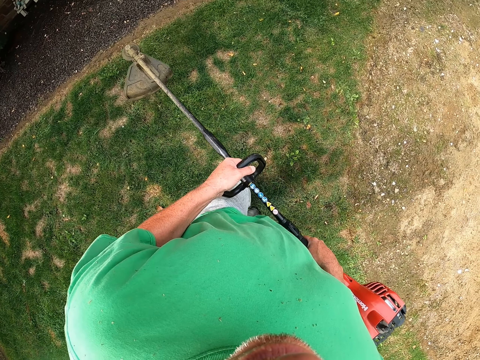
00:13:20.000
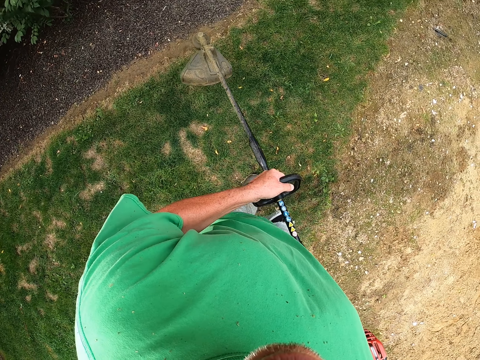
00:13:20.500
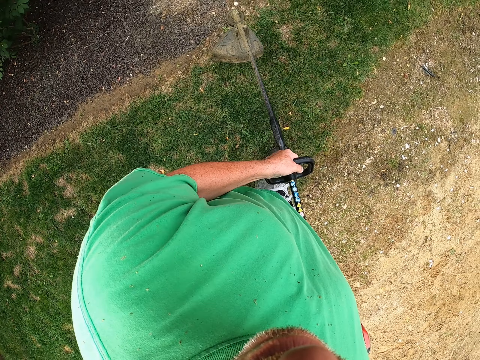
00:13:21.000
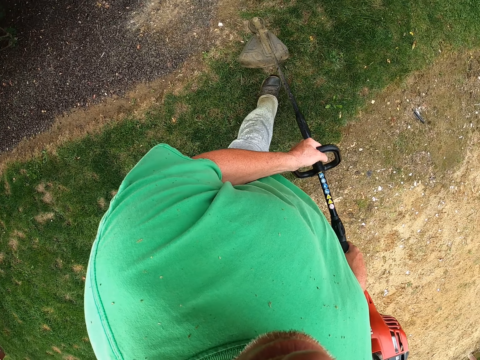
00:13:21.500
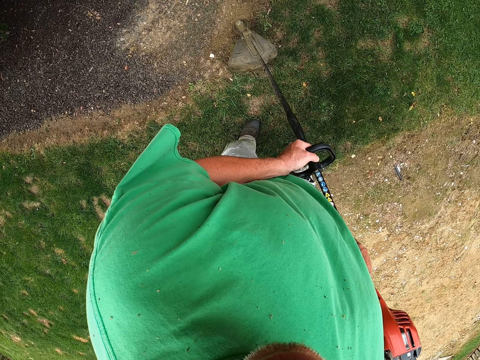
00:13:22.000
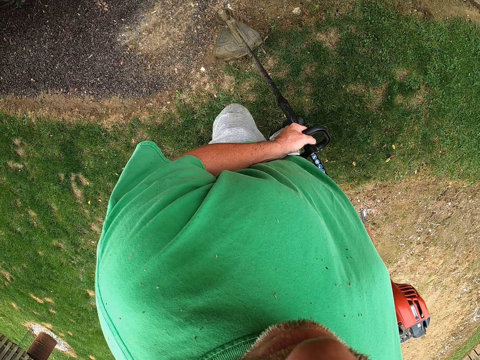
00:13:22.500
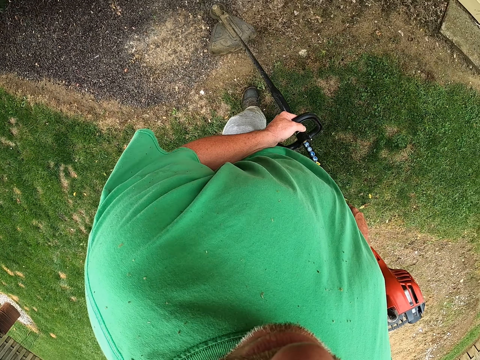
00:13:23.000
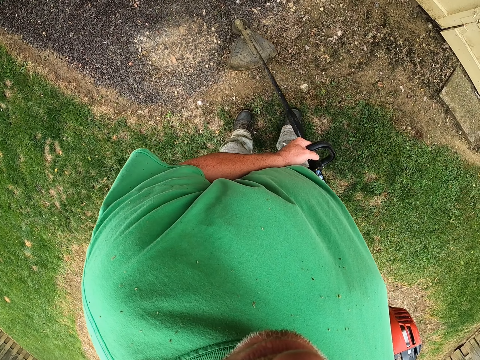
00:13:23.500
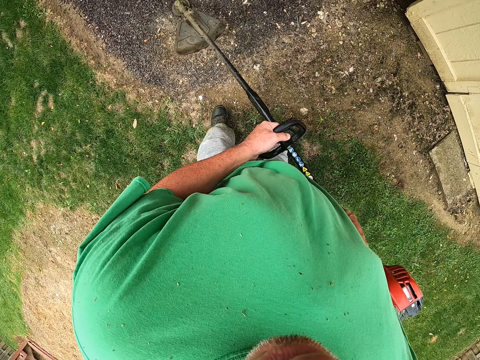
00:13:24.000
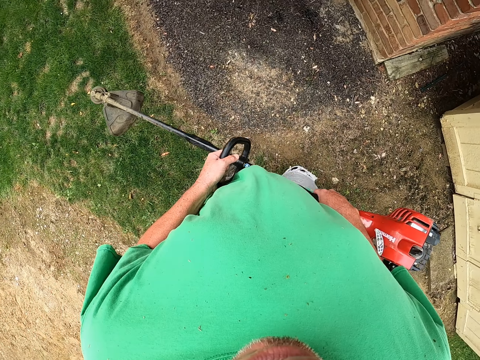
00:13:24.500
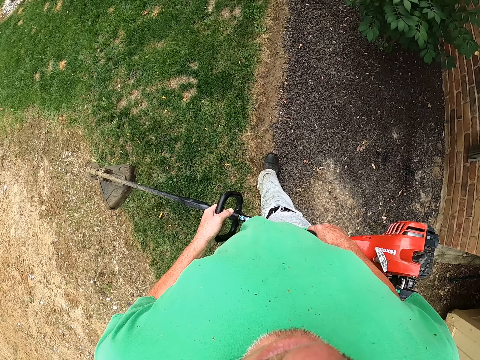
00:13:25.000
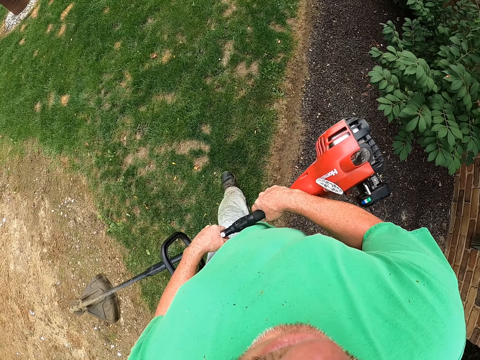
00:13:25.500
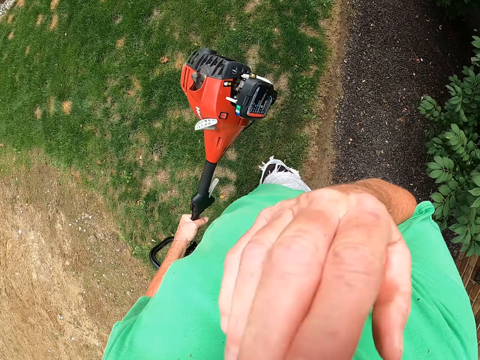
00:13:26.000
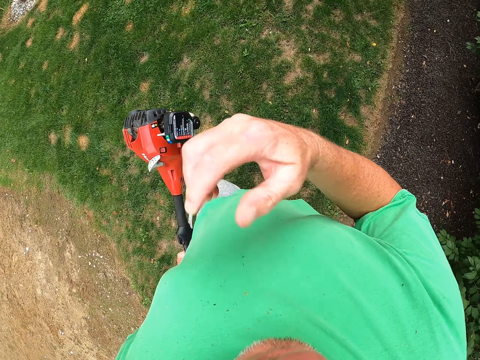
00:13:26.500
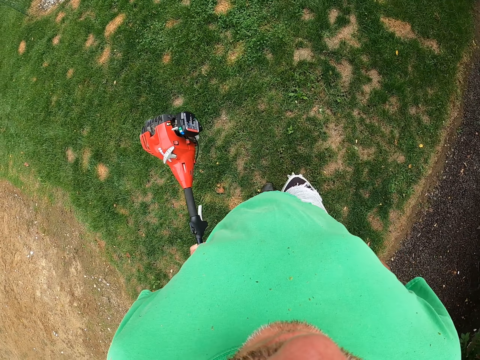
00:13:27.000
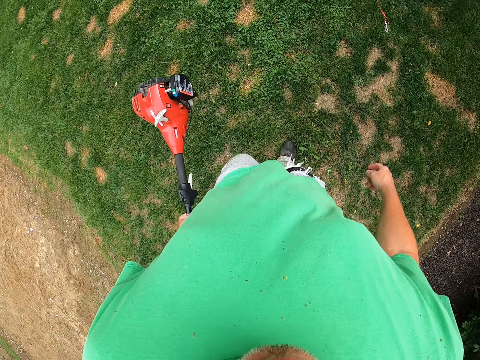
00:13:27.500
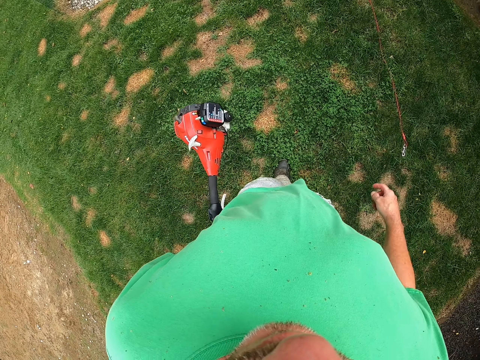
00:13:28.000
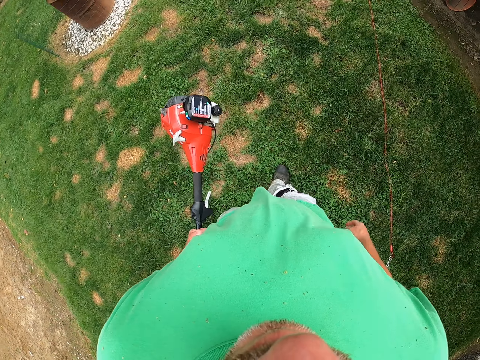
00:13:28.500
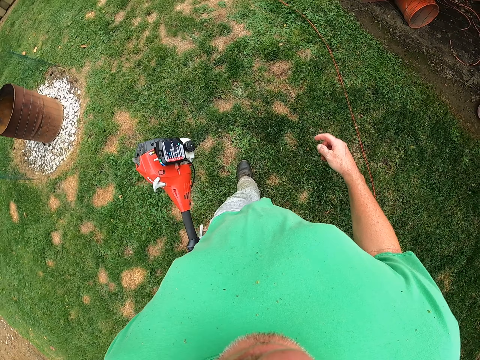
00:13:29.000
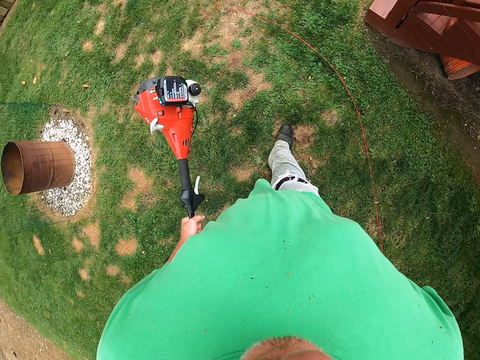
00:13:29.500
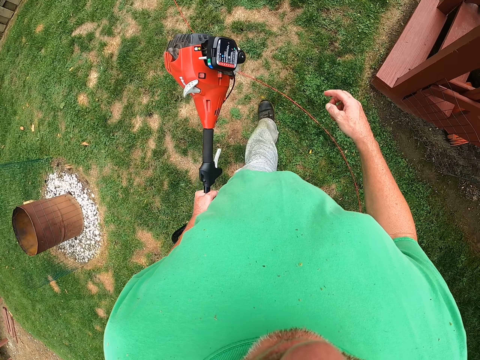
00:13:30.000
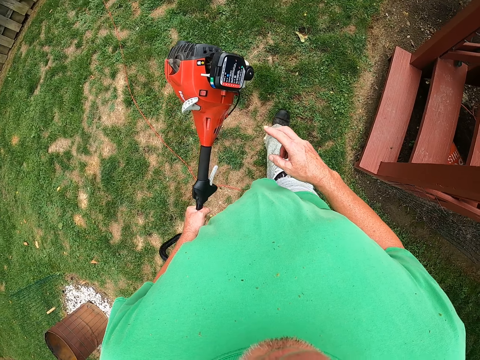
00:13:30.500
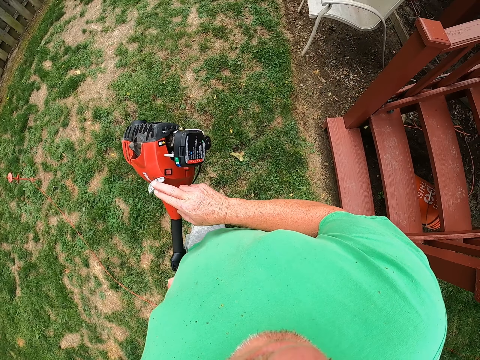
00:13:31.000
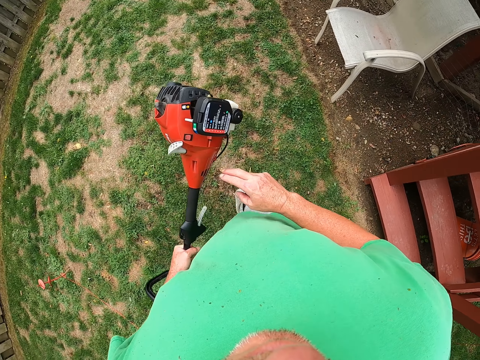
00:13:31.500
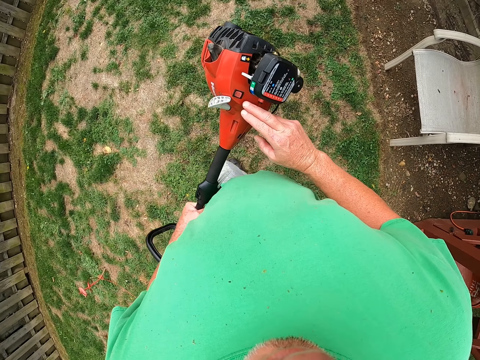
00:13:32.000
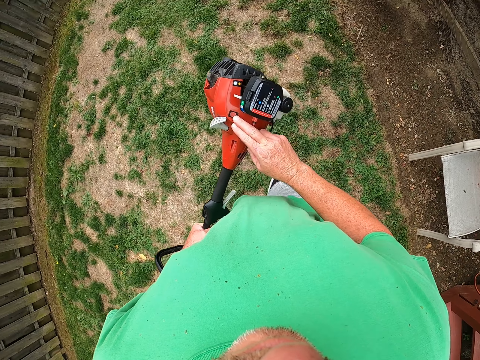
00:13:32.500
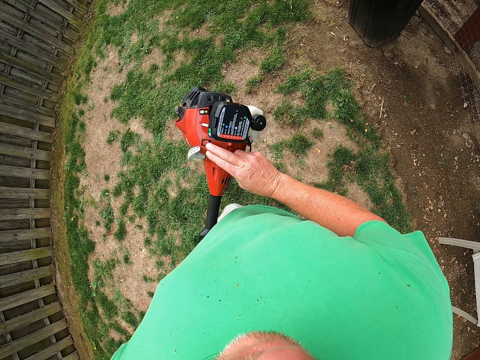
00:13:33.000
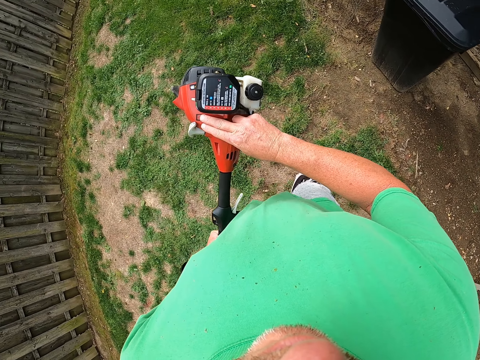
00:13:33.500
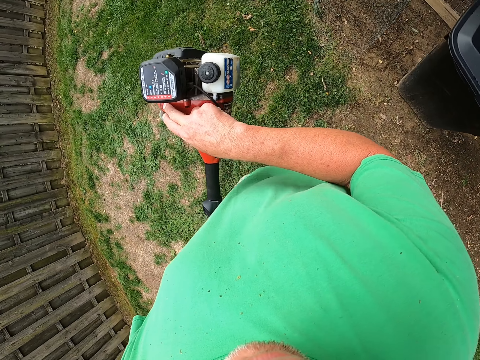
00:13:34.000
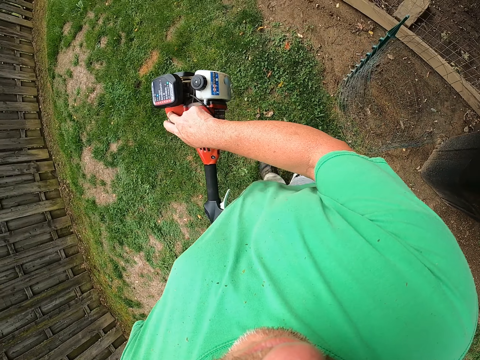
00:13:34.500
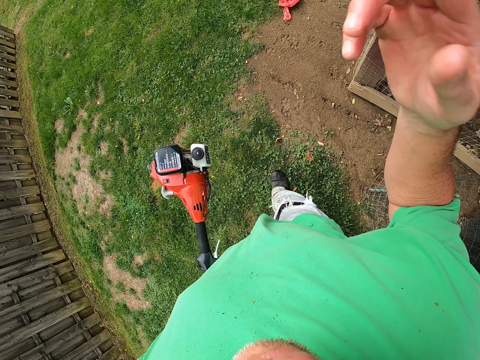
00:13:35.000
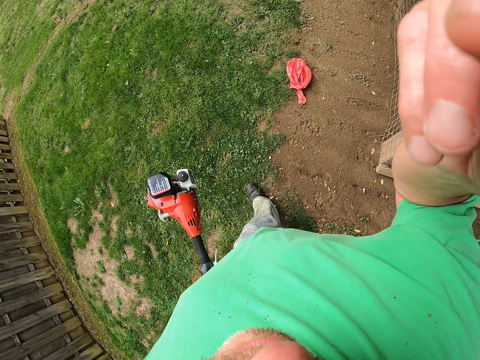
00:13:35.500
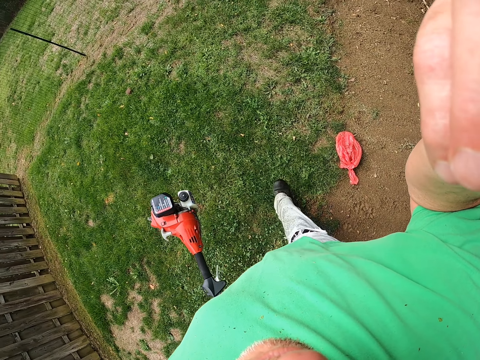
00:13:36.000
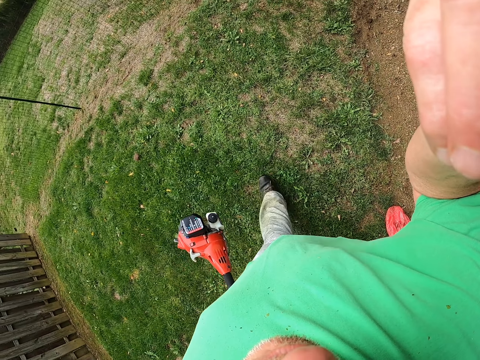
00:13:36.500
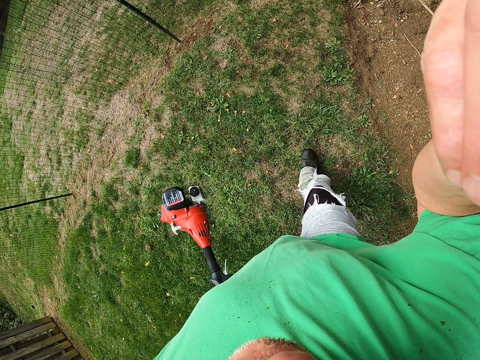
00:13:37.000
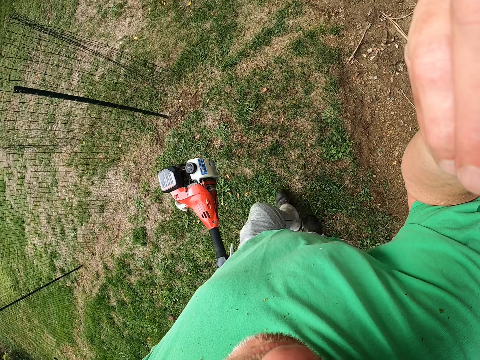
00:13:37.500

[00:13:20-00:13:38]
The camera wearer cuts grass with the brush cutter. He turns around. He walks around the field. He pulls his hand off the brush cutter. He itches his face. He holds something with his hand. He pulls his hand off the object. He walks around the field. He holds a carburetor. He touches a switch on the brush cutter. He pulls his hand off the carburetor. He walks around the field. He presses the start button. He pulls his hand off the start button. He adjusts the camera. He touches his face. He walks around the field.
